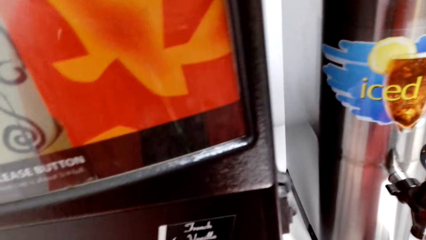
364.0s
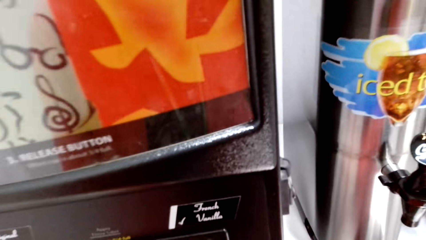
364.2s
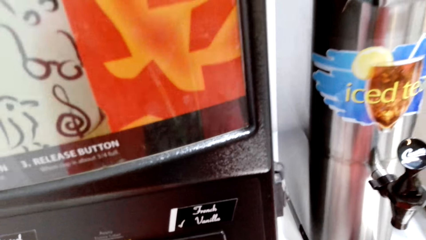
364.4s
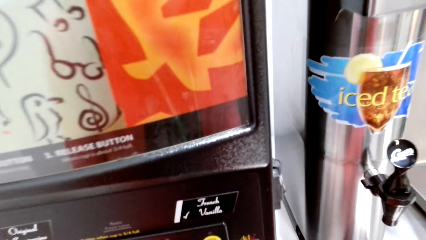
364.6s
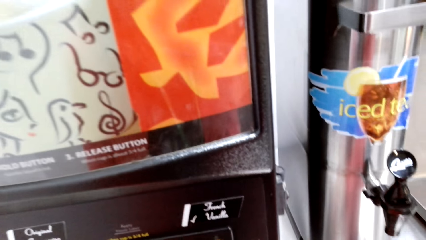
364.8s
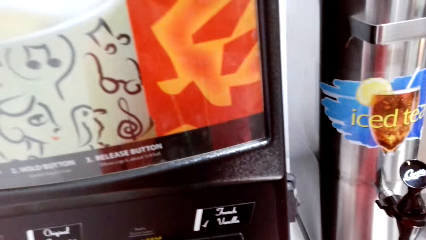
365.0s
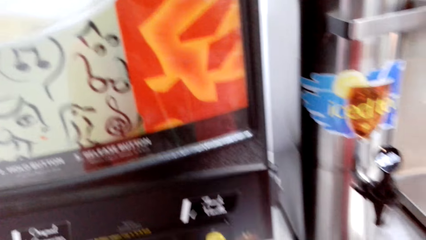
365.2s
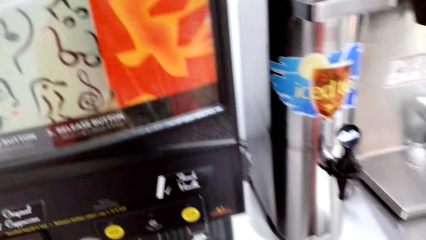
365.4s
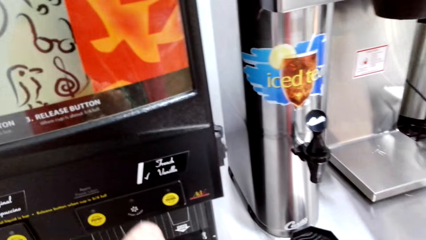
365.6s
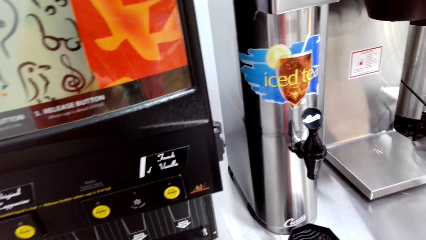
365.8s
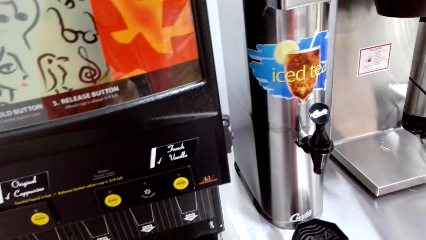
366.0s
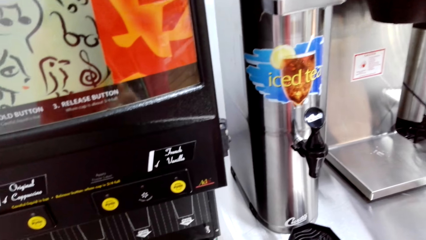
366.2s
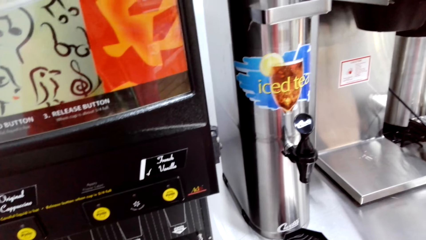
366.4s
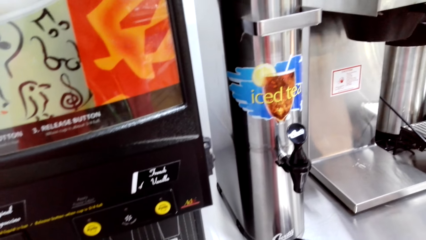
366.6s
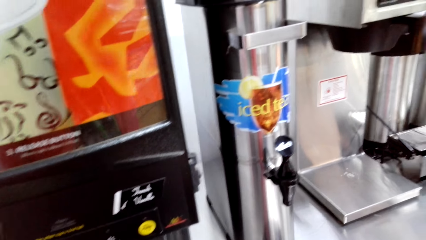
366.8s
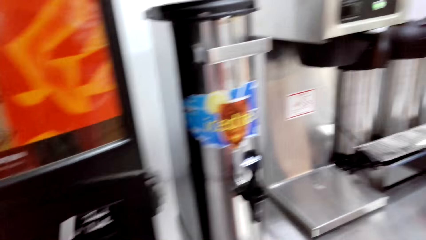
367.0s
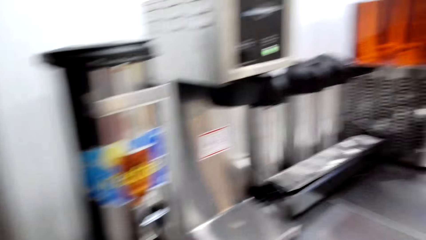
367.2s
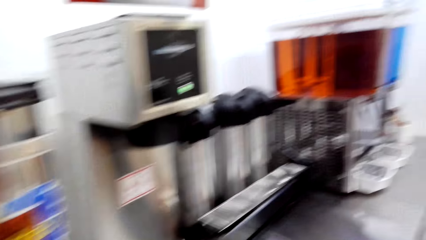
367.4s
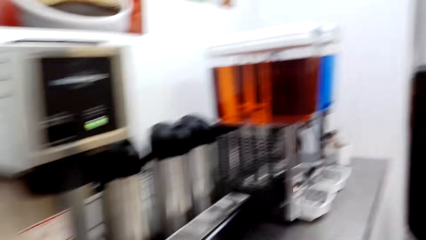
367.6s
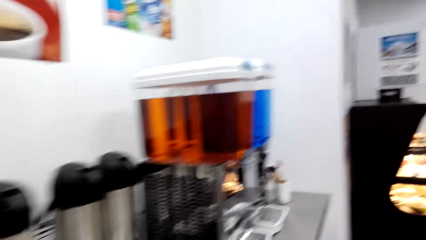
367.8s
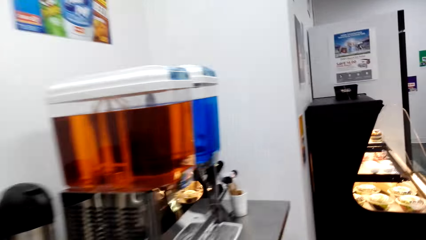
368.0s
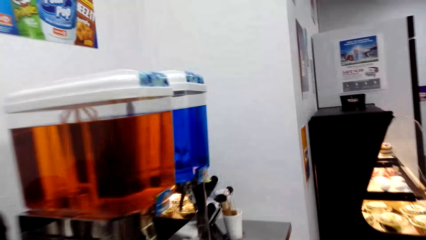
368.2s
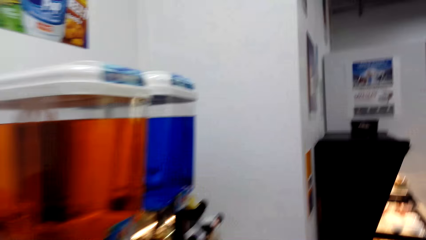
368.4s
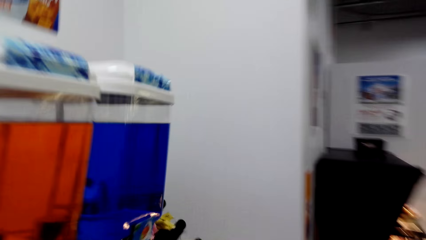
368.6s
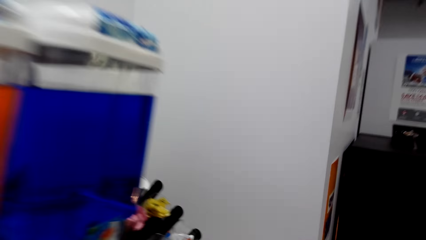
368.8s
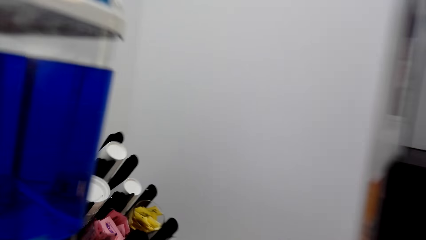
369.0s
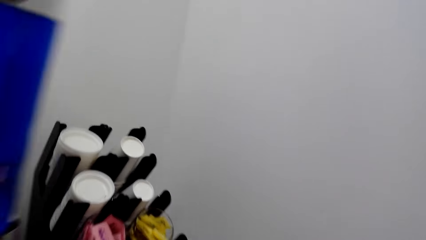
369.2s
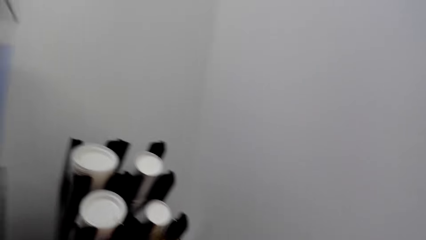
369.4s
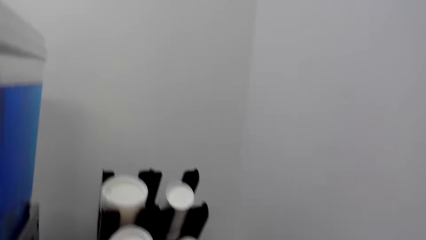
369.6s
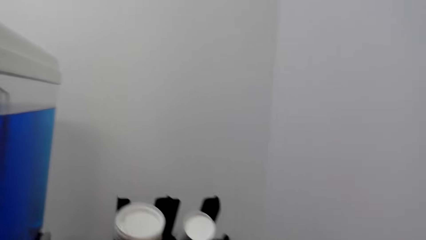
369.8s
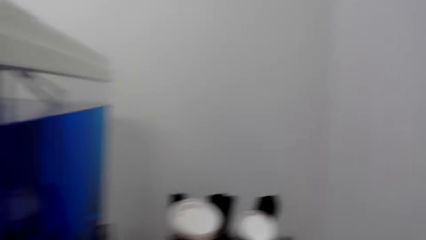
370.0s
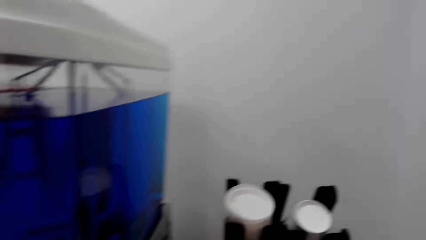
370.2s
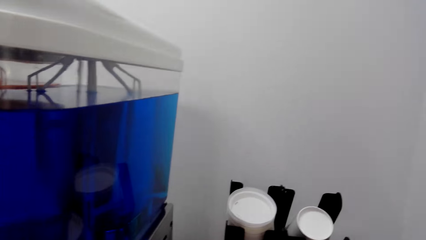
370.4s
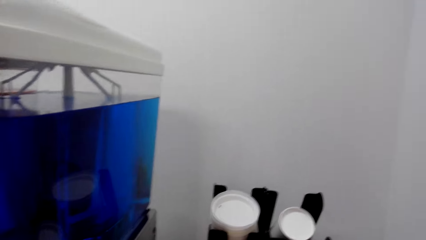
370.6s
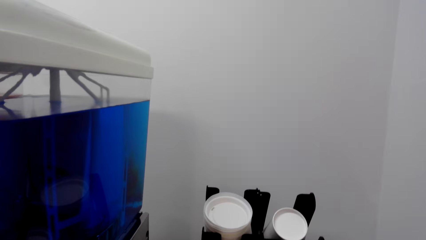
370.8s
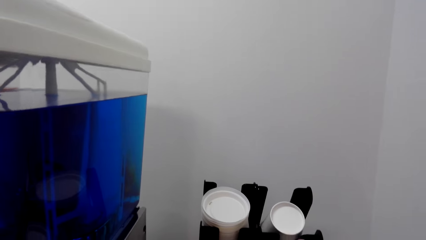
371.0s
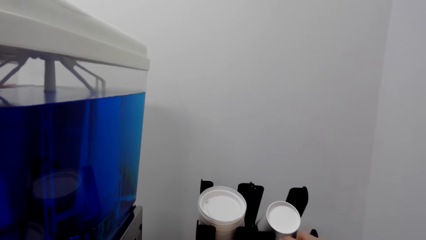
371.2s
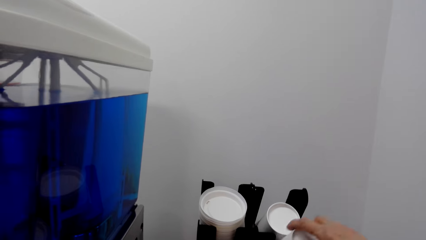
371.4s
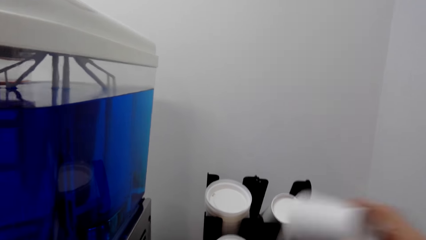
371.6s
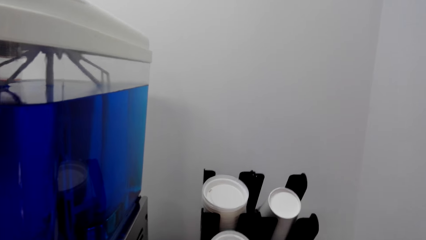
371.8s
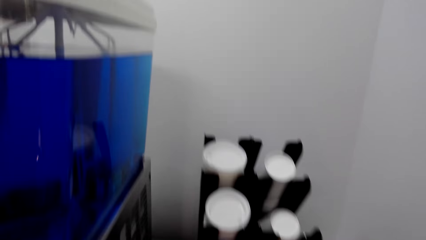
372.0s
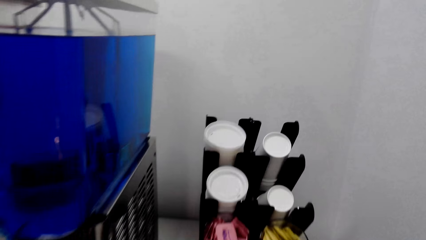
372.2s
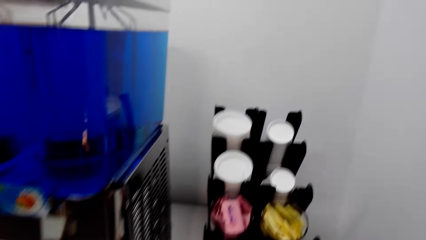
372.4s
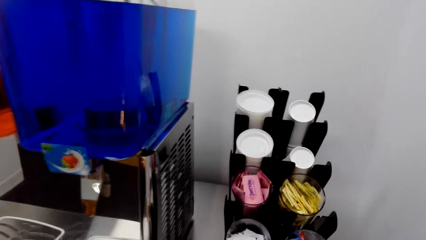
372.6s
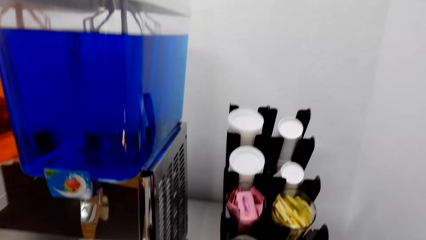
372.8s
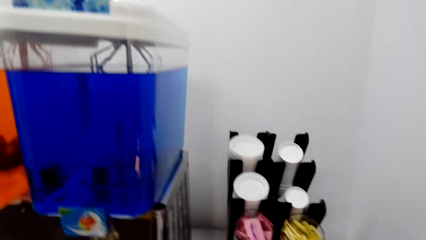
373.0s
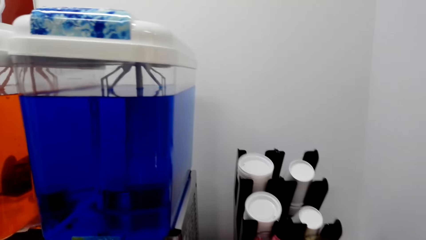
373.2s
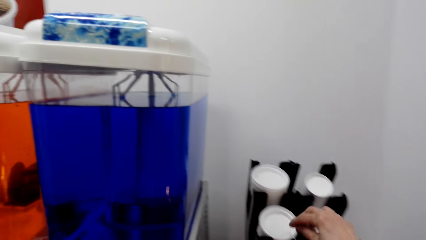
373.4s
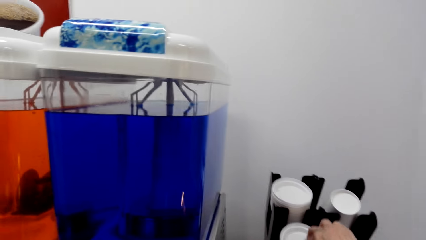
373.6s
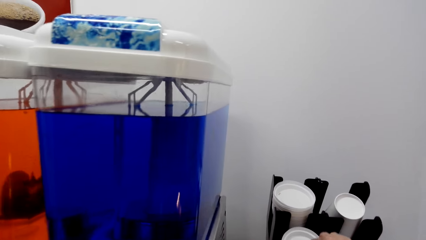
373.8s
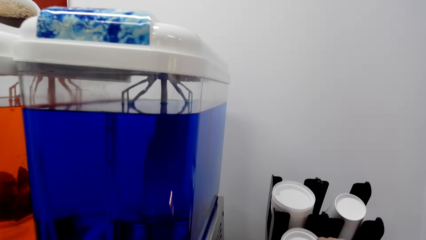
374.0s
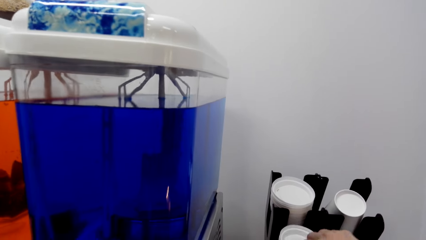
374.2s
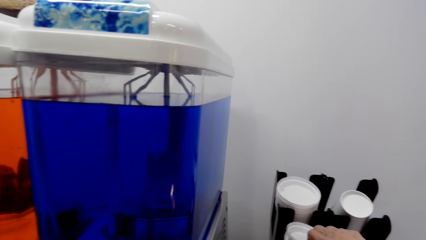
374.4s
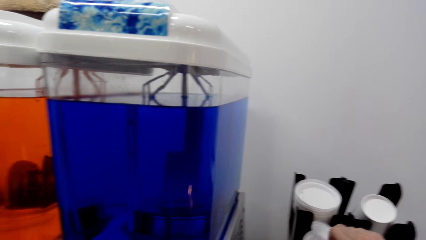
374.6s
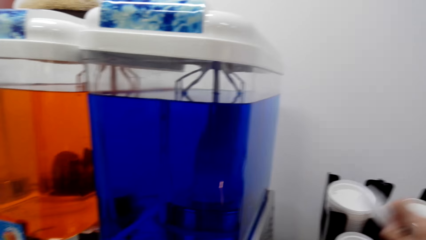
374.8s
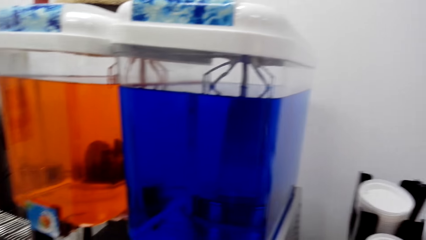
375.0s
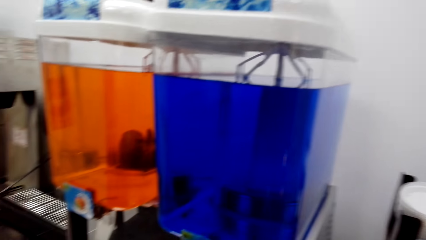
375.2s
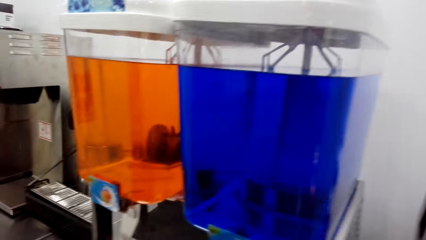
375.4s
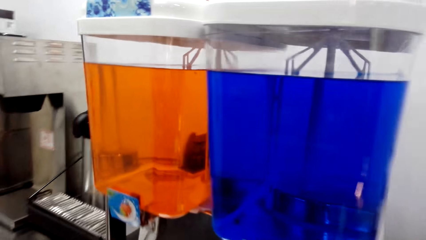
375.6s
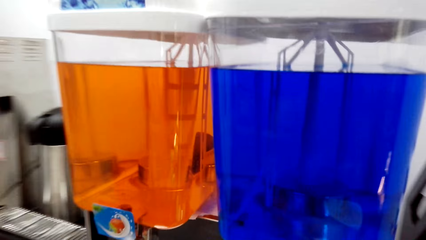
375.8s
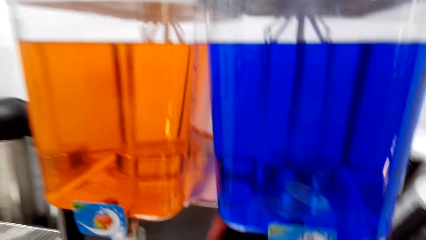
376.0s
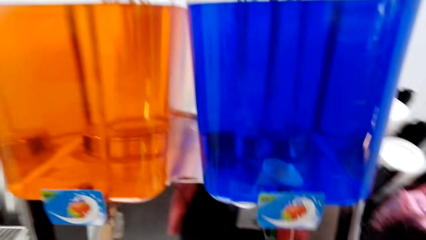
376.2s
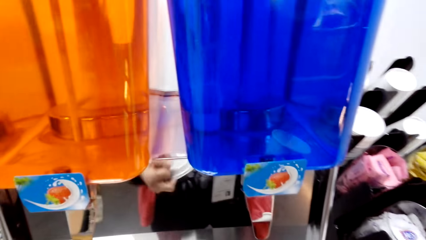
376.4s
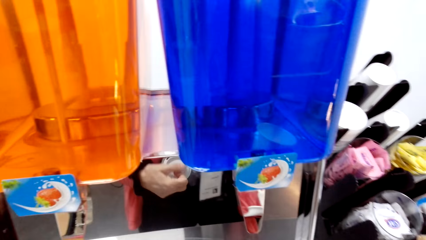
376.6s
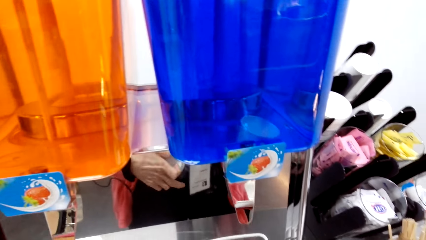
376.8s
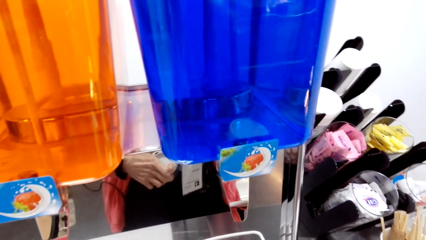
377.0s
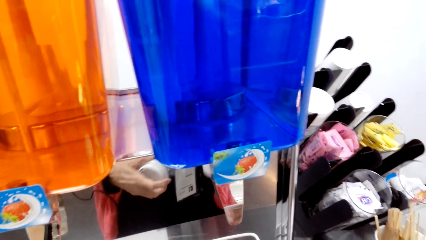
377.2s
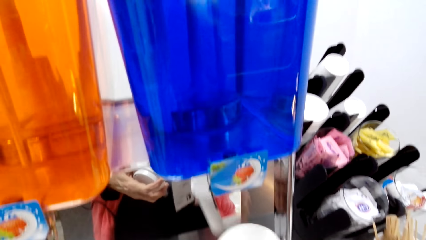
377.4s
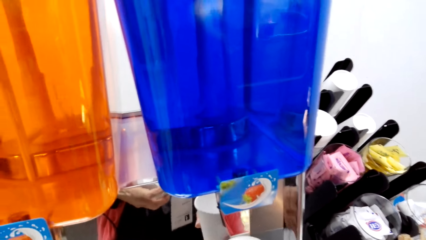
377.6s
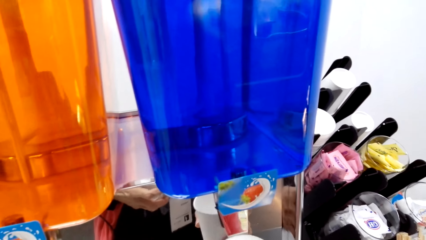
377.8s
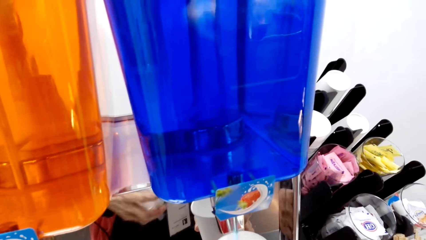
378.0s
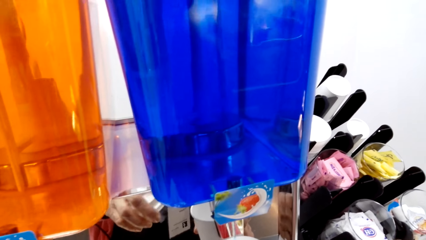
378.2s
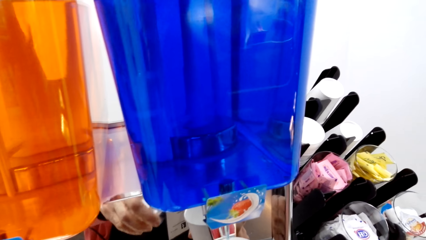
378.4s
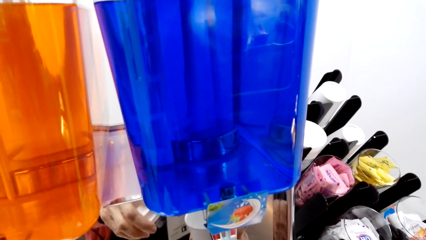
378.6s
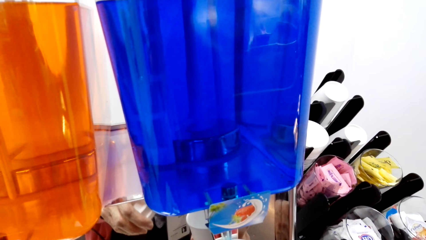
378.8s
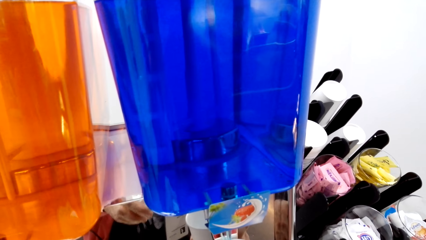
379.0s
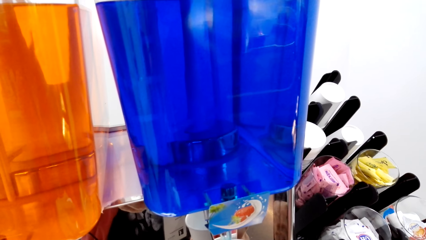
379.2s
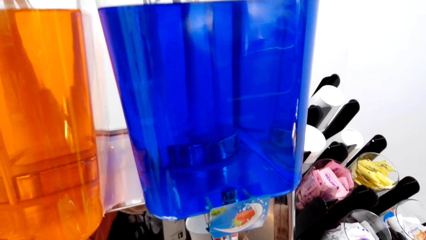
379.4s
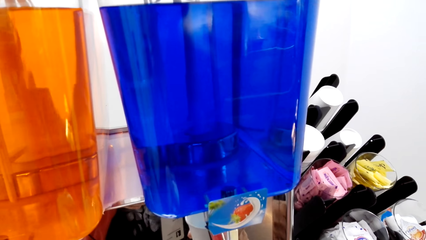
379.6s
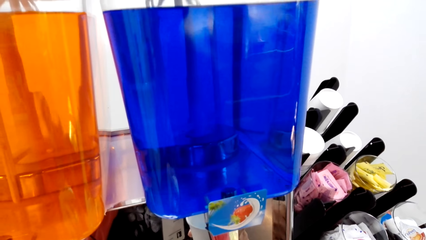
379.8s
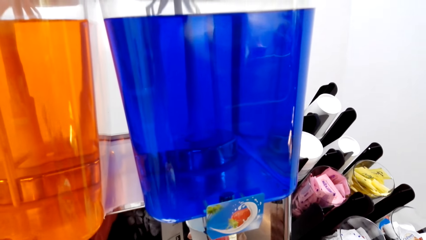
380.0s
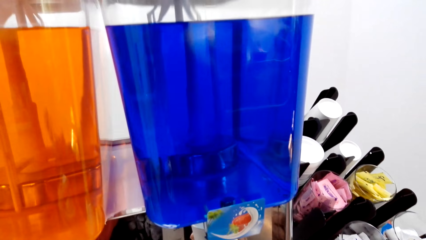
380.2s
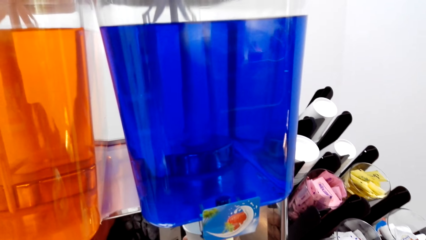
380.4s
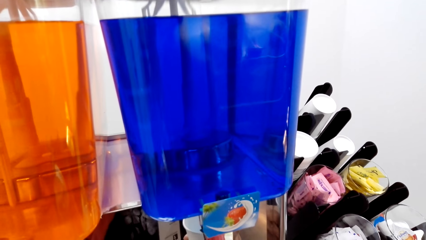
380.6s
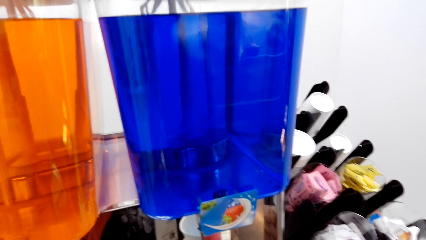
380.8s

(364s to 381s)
A person removes the coffee cup from the machine. The camera wearer walks around the supermarket. The person makes a step and picks a coffee cup from the stand. The camera wearer picks a cup. The person makes a step and presses the coffee machine button. The camera wearer picks a cup cover. They put juice in the cup.
